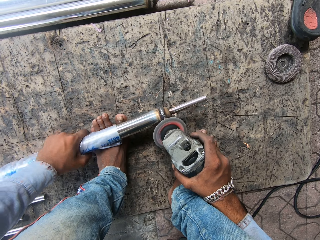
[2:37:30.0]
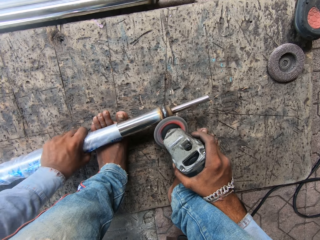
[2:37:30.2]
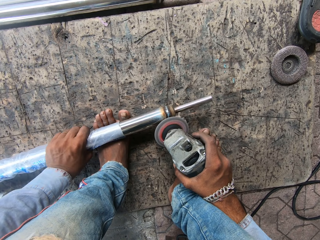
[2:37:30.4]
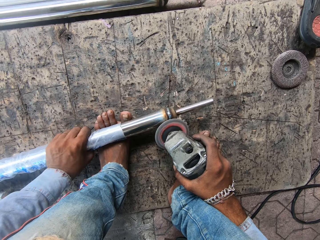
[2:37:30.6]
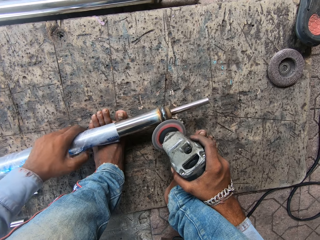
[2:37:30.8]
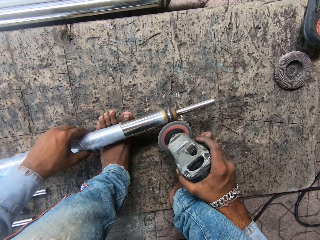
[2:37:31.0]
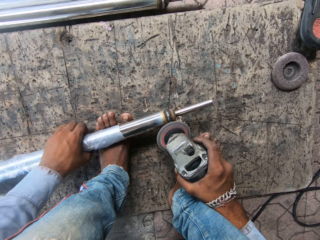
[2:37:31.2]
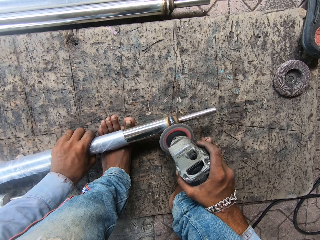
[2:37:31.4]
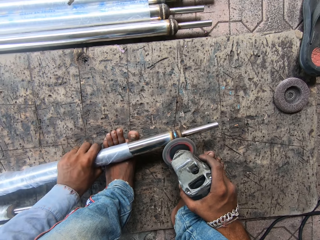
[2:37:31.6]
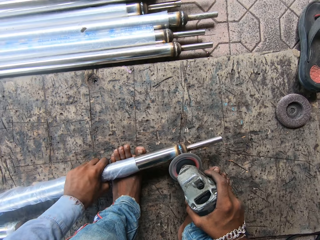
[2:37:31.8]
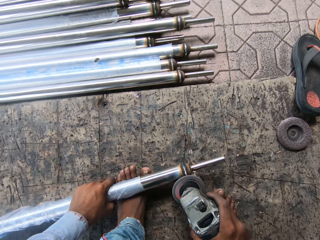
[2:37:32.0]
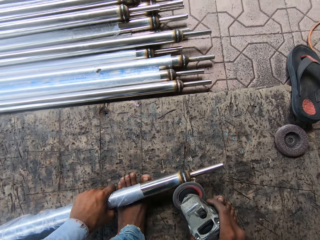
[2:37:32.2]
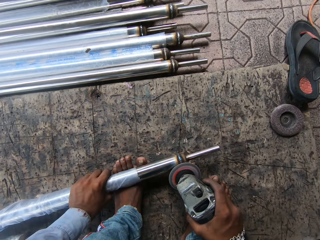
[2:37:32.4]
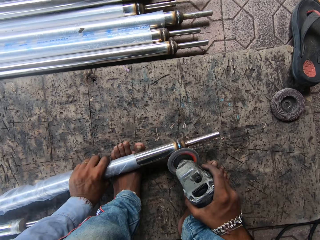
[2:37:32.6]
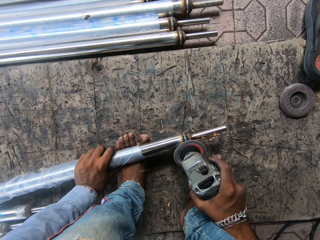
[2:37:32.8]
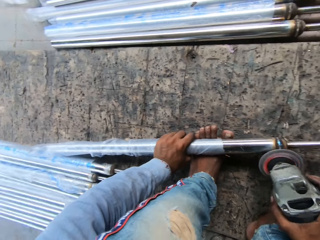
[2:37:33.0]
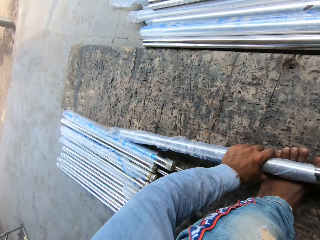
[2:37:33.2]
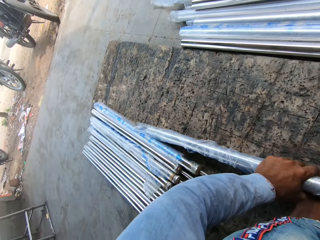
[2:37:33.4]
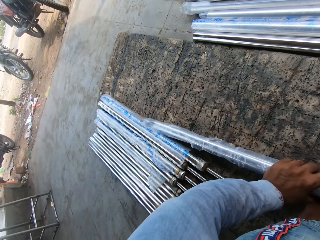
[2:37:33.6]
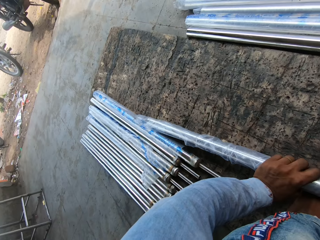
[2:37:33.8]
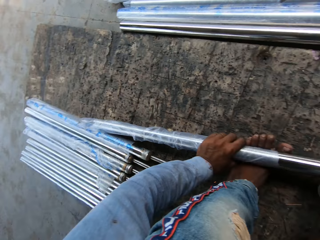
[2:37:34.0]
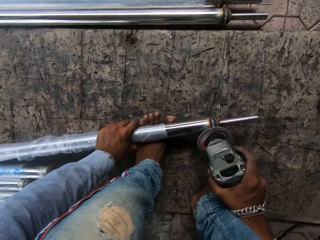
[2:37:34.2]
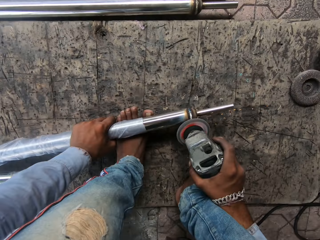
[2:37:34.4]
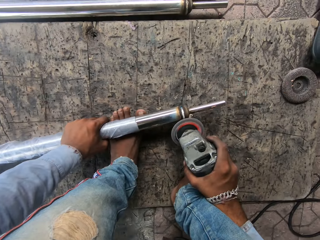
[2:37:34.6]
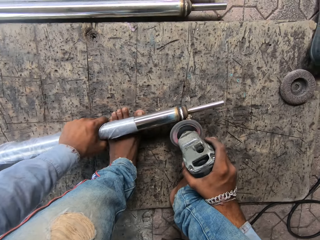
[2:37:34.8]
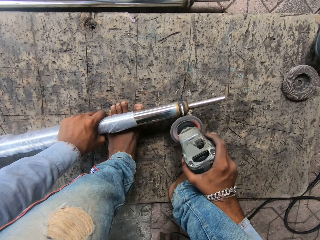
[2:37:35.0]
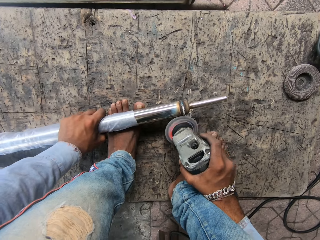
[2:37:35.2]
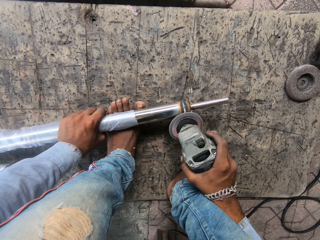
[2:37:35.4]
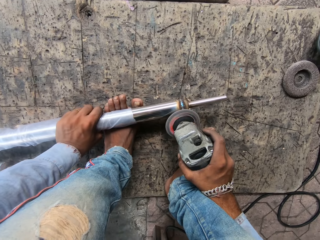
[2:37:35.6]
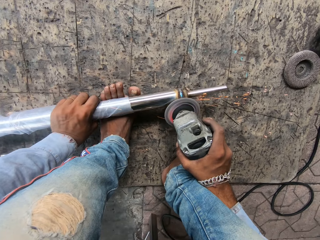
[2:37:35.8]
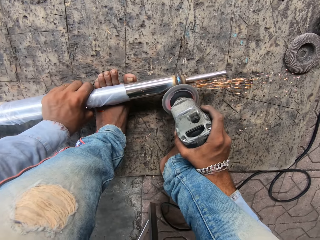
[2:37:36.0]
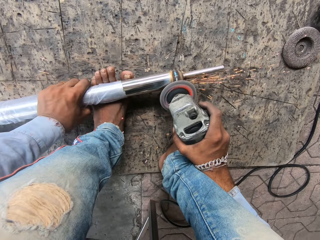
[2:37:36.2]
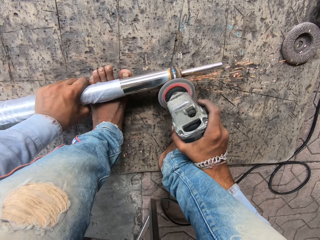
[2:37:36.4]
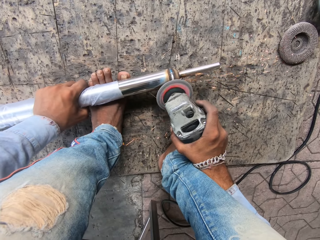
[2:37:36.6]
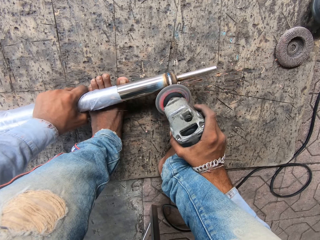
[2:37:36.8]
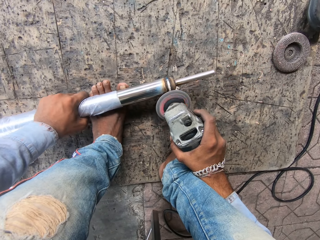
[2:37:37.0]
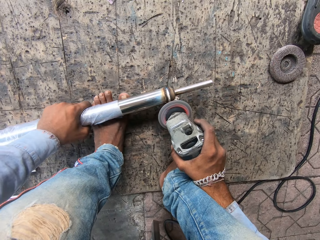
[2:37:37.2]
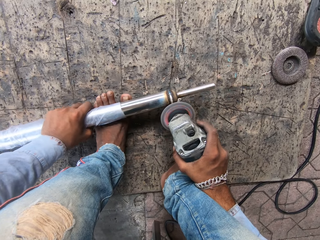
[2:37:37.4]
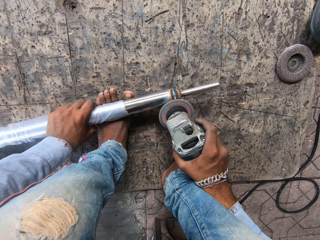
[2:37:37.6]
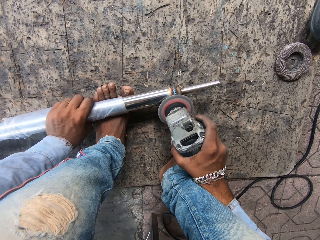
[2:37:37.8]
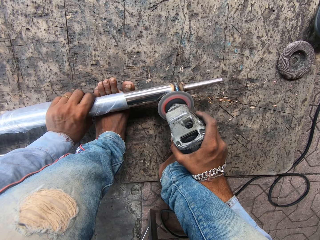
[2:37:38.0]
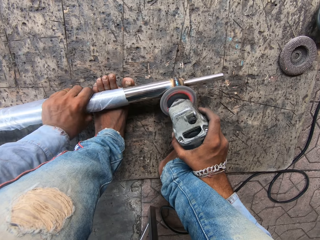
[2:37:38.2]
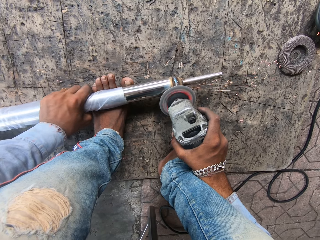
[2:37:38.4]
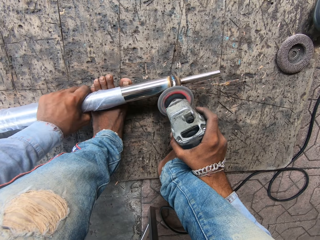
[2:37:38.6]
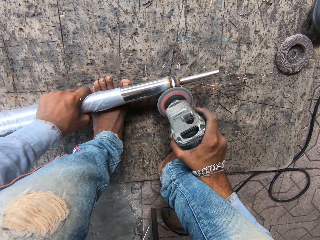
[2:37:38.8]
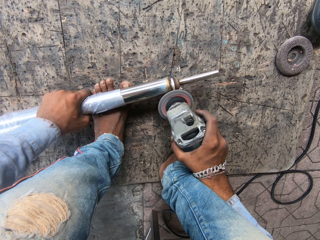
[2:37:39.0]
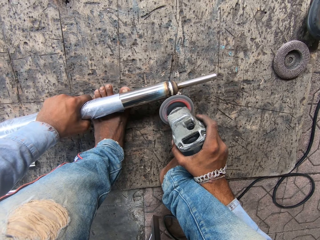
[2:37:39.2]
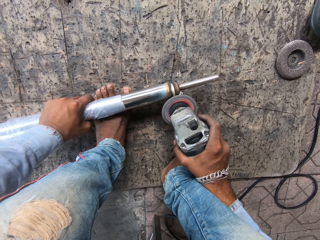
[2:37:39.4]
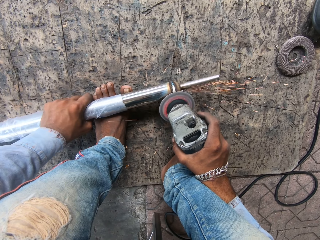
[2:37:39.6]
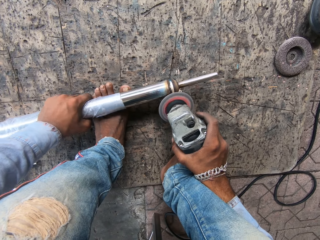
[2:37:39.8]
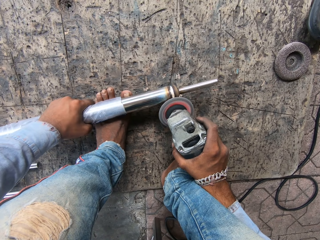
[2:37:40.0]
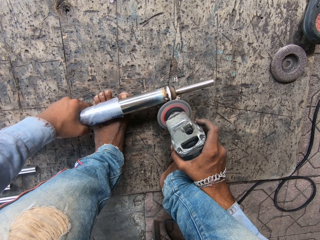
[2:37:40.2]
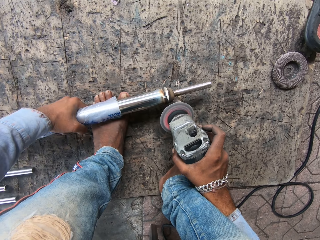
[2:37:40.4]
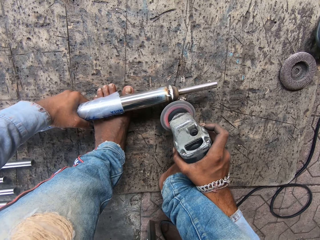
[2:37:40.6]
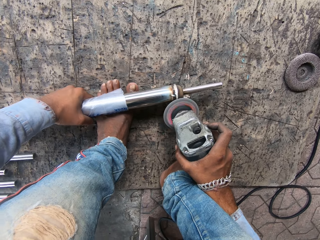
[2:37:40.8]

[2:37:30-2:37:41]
The camera wearer moves the metal. They look around, weld the metal, and screw the metal.

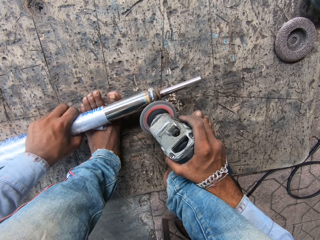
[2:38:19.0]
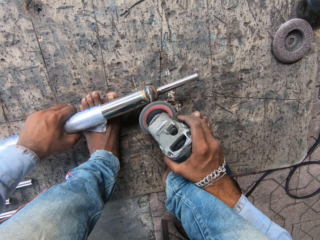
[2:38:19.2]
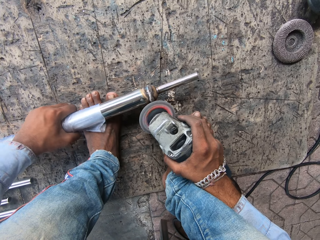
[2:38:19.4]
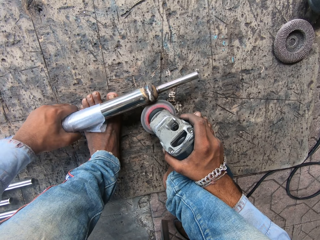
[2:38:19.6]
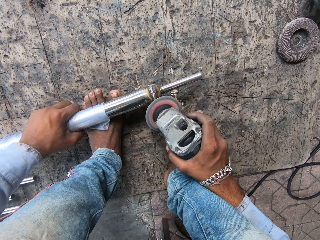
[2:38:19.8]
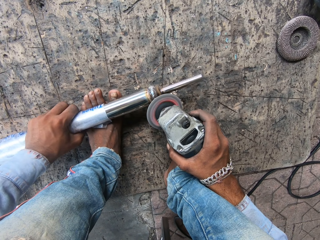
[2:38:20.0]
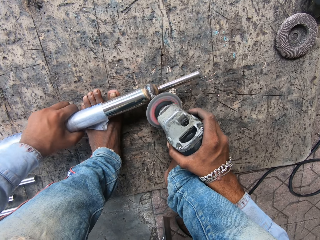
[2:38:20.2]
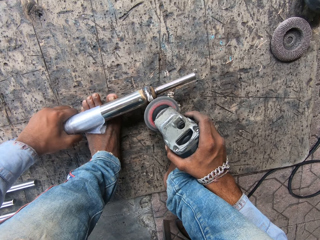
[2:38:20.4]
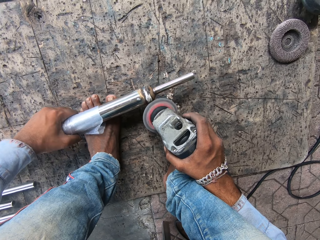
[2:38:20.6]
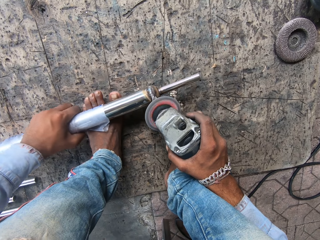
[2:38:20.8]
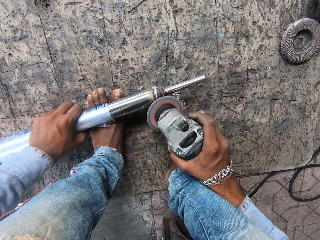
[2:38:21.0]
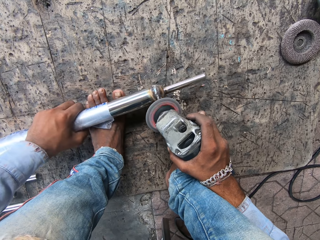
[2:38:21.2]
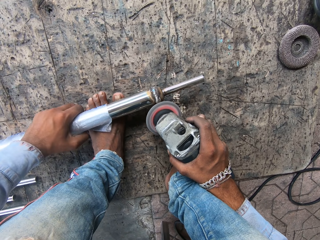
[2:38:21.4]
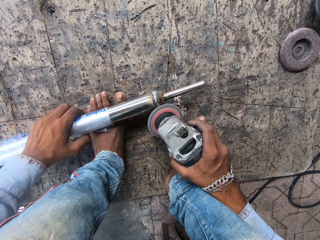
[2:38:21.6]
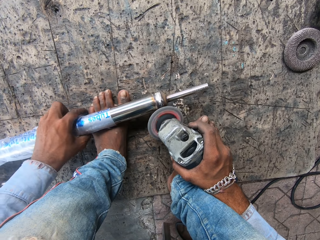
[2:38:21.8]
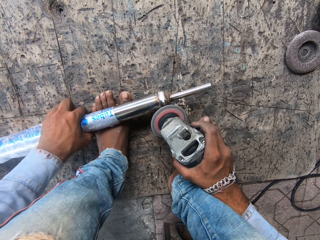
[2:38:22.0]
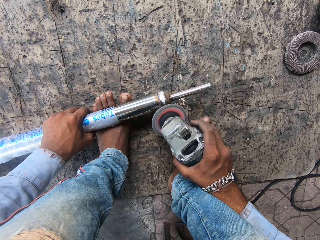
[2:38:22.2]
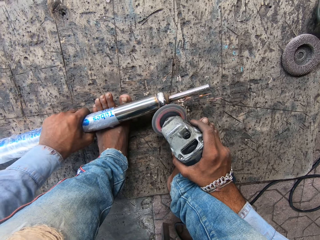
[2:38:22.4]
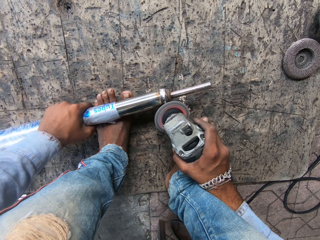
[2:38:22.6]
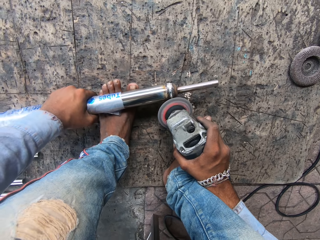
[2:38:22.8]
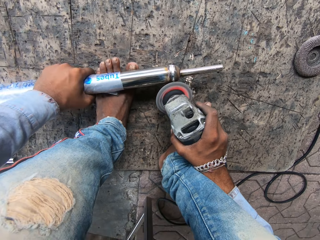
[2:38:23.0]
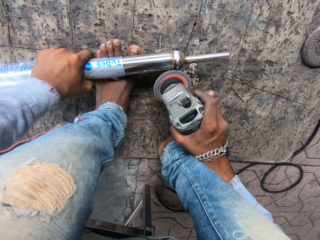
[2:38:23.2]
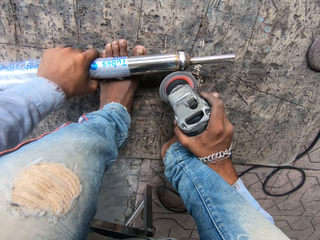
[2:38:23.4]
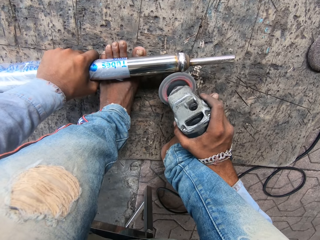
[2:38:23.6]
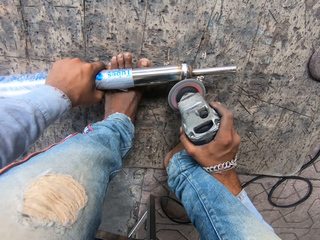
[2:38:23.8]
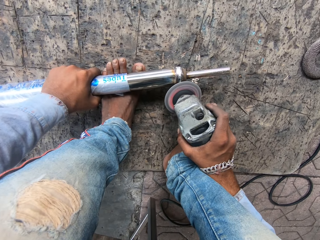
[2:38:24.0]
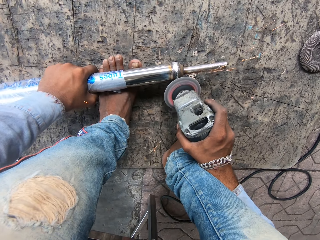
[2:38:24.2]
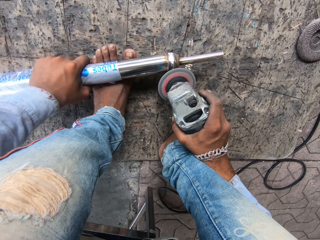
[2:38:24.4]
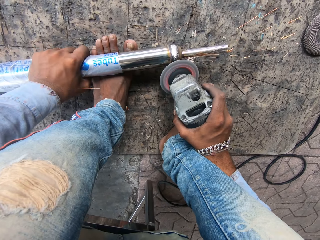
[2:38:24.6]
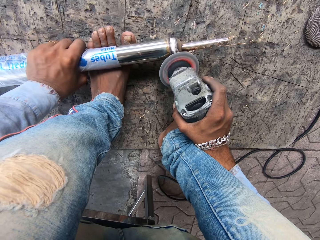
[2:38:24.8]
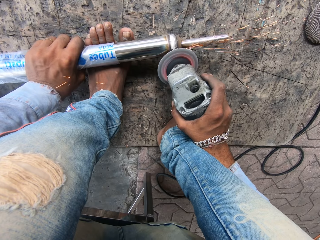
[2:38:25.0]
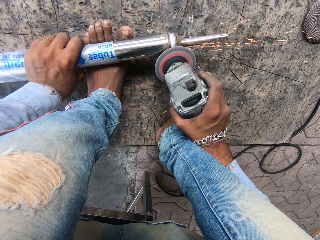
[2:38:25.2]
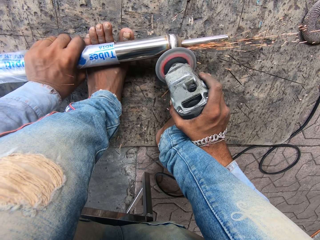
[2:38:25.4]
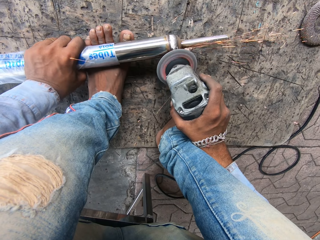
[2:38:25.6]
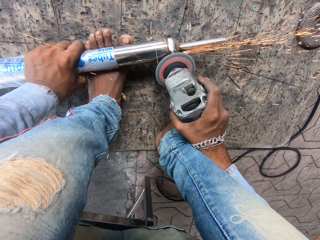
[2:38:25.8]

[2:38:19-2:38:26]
The camera wearer screws the metal.

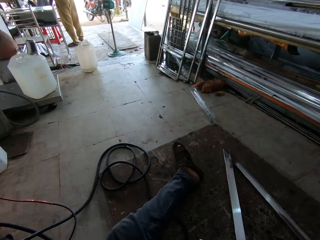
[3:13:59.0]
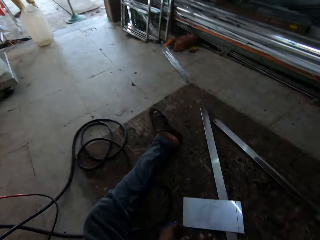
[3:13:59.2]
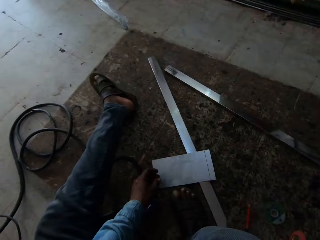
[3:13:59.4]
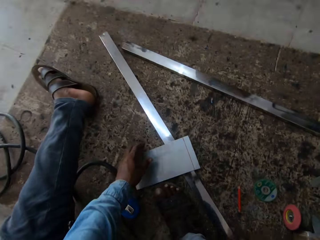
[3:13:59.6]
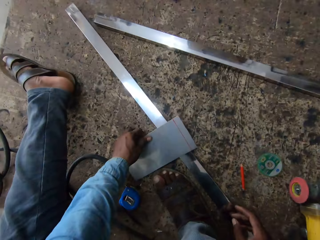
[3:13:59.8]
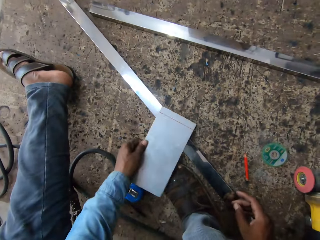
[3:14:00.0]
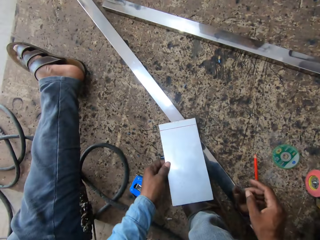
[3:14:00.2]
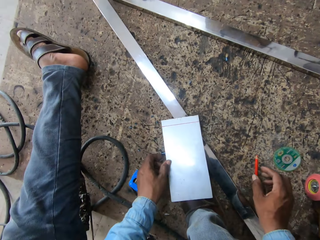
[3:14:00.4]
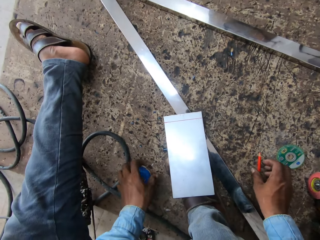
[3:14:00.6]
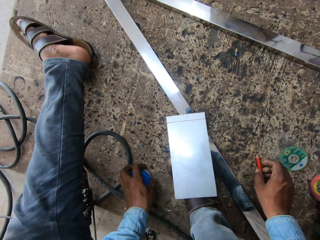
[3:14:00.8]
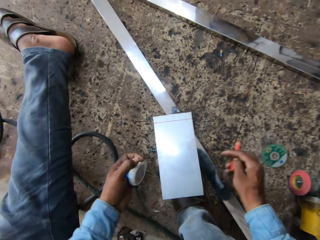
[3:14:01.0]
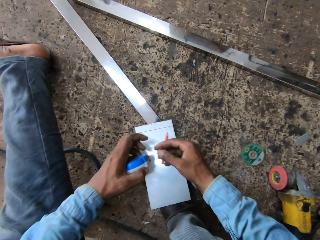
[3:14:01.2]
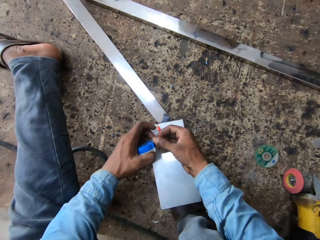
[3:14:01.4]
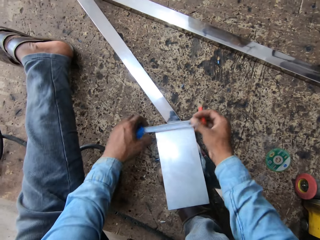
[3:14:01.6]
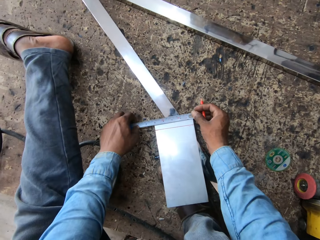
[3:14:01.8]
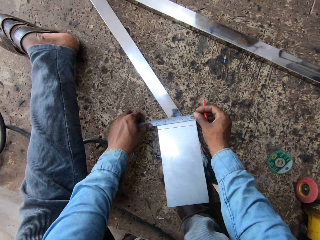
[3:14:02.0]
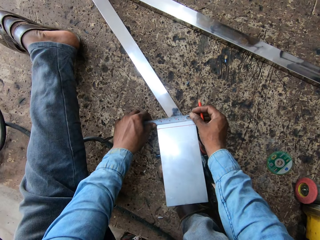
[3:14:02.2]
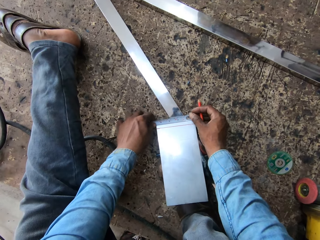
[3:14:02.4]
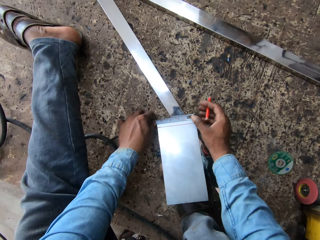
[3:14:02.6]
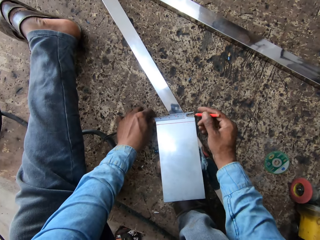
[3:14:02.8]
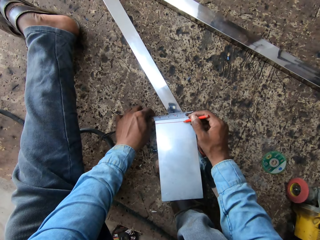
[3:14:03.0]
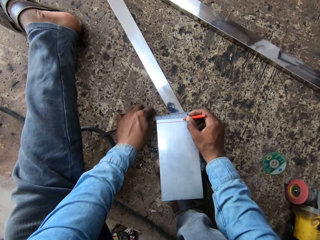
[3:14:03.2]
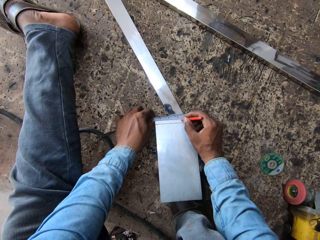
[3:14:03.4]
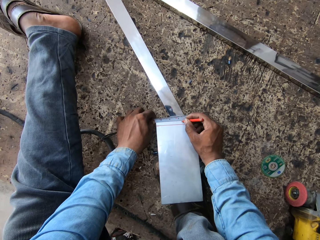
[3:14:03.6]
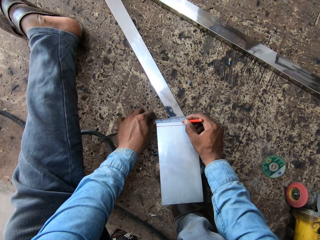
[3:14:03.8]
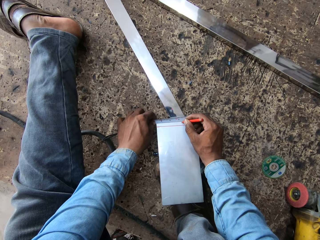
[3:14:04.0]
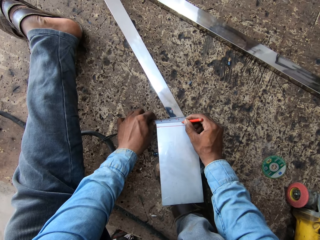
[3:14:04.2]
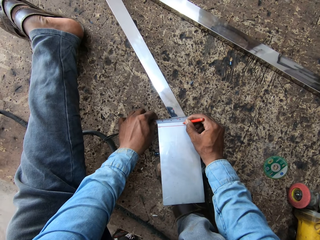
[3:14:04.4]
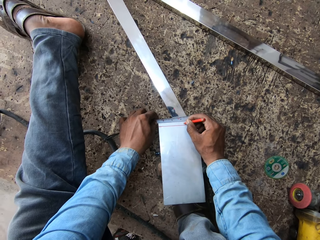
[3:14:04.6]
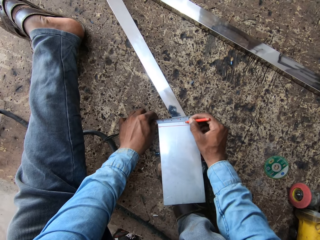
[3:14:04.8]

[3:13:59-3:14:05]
The camera wearer measures a metal bar with a pencil. They hold the metal, hold the tape measure, and hold the pen.
